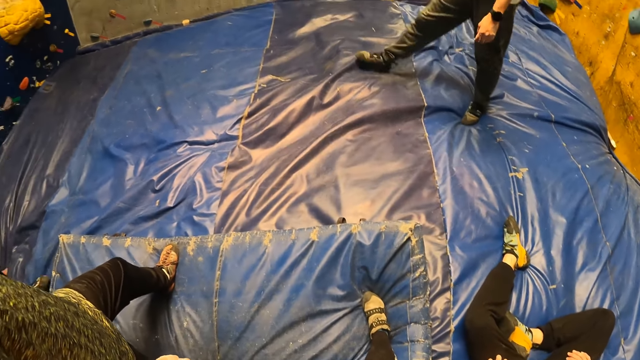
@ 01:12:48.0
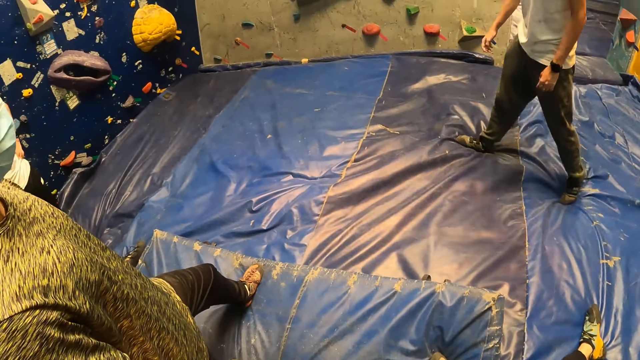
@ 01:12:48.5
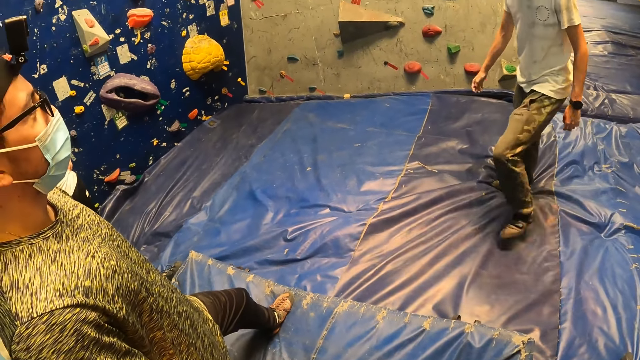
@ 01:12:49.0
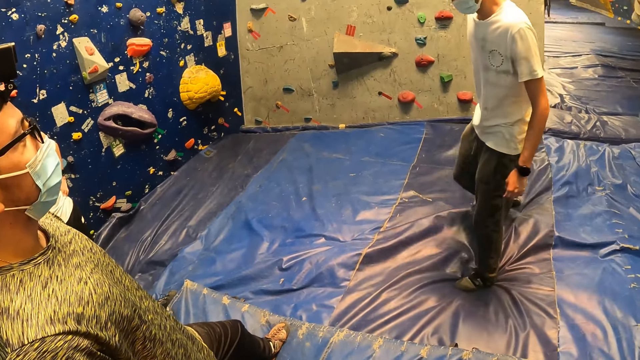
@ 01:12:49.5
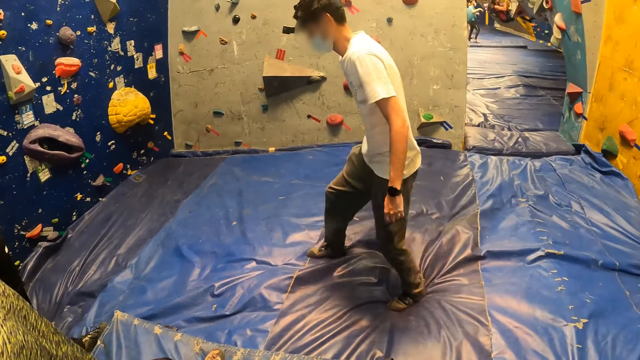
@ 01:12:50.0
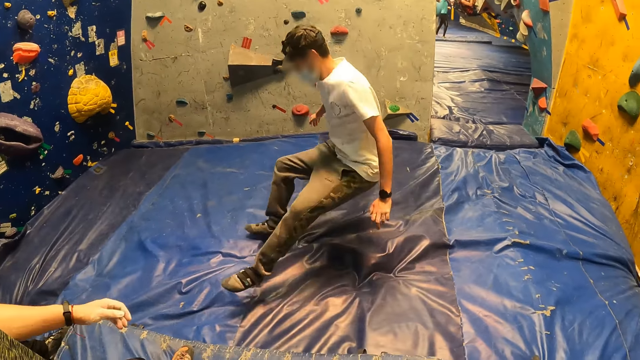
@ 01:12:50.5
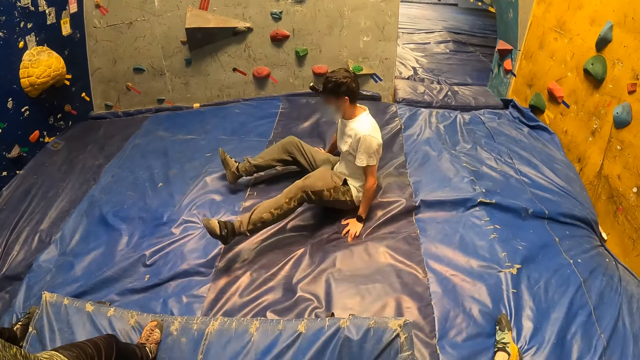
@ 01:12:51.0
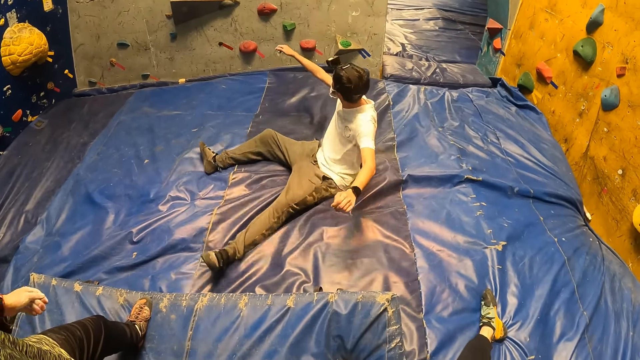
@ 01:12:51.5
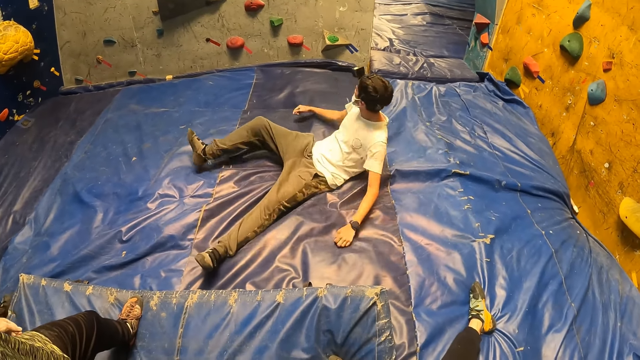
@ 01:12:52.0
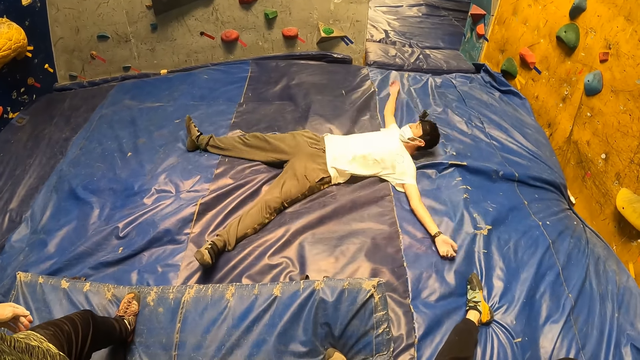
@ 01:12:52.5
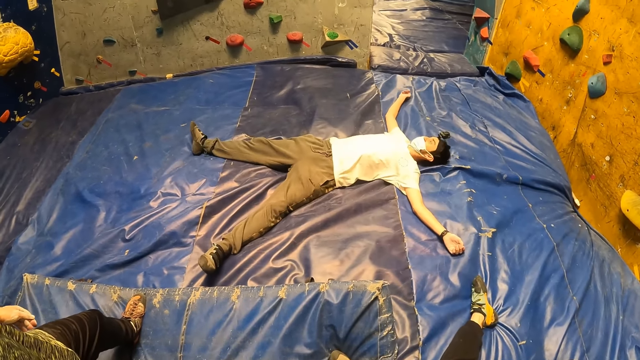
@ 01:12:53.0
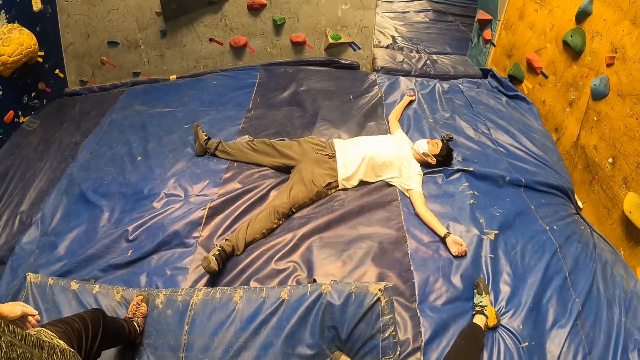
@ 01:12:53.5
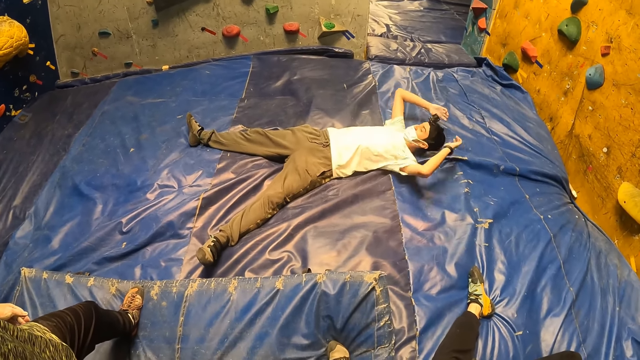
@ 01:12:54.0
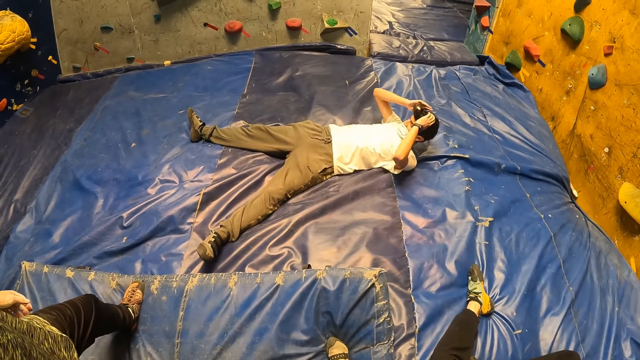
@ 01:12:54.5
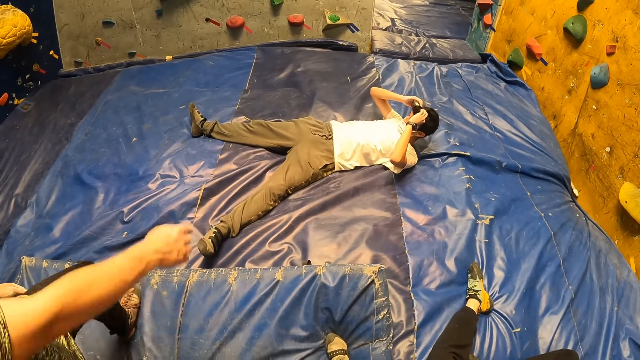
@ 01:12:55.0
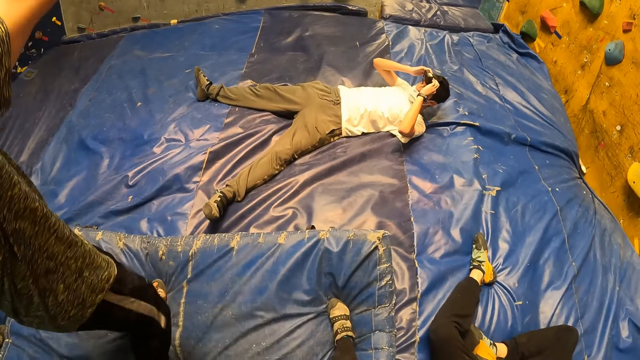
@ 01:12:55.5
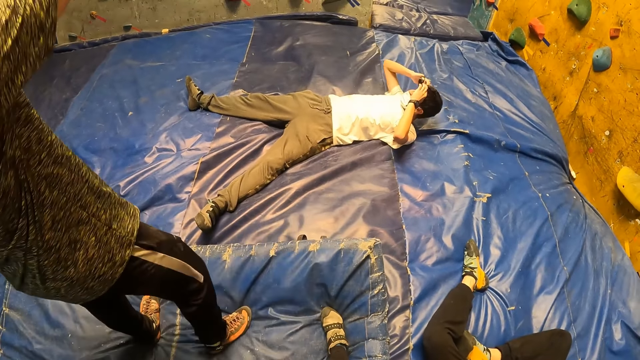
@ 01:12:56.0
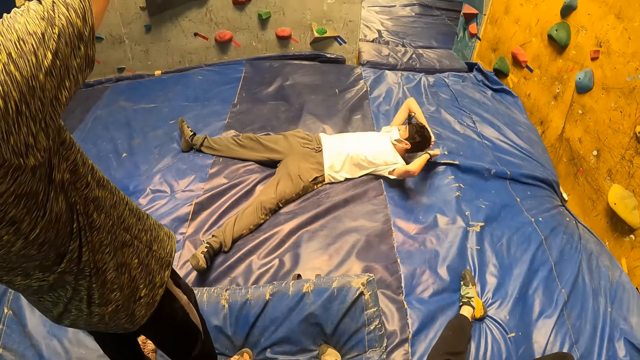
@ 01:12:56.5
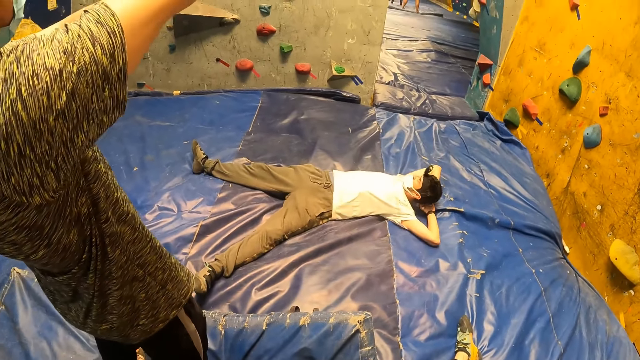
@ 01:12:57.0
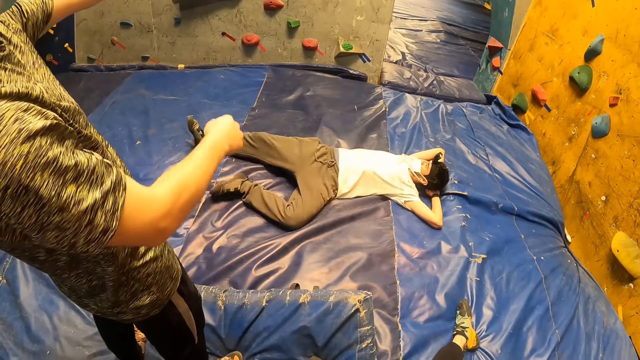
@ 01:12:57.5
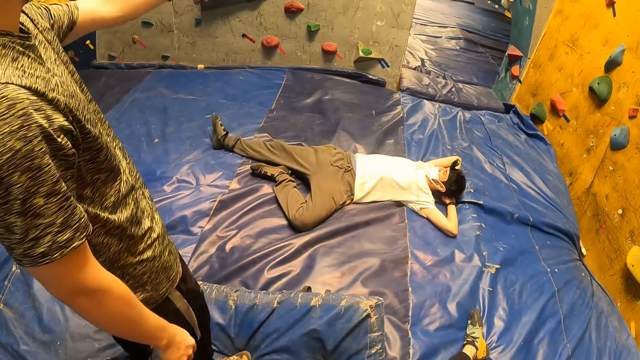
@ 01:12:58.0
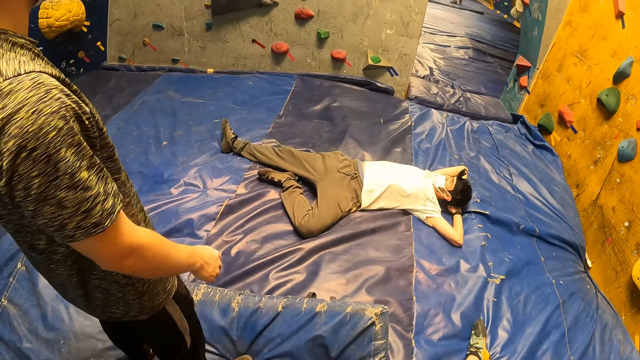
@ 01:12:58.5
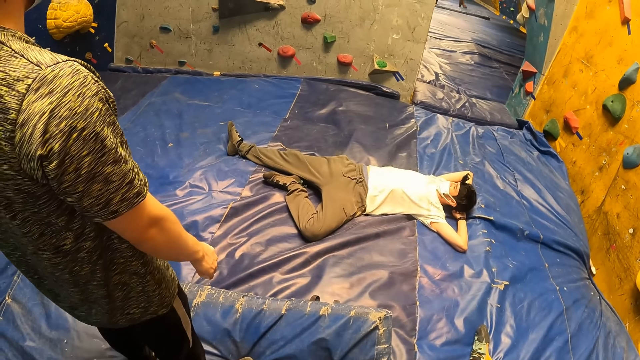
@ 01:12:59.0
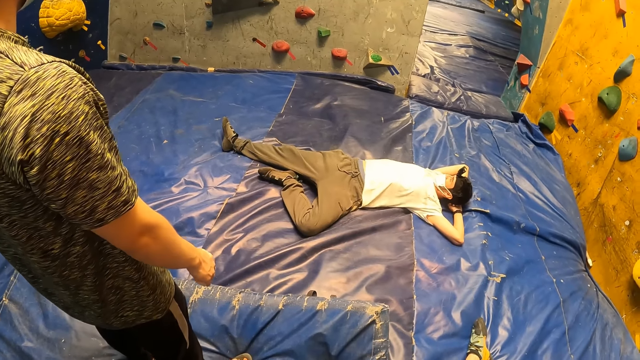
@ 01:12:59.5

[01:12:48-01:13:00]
The man adjusts a camera on his head with his hands. The camera wearer interacts with another man, the first man and a third man.

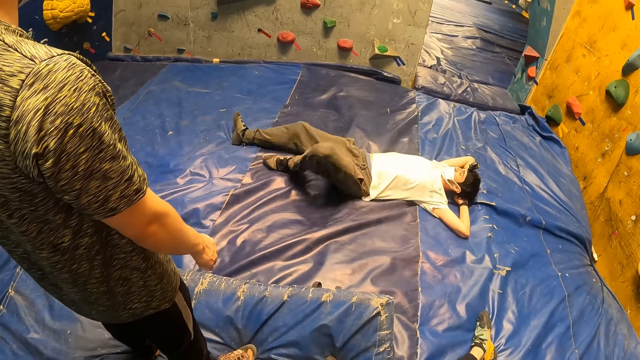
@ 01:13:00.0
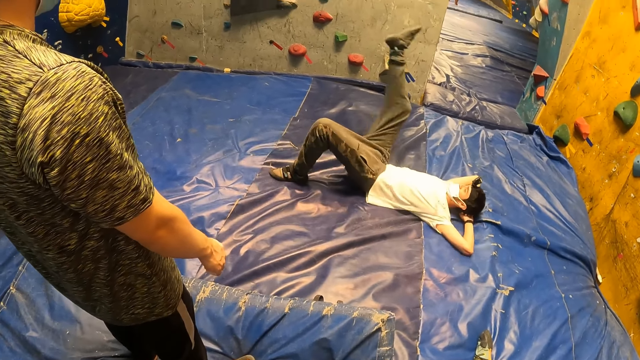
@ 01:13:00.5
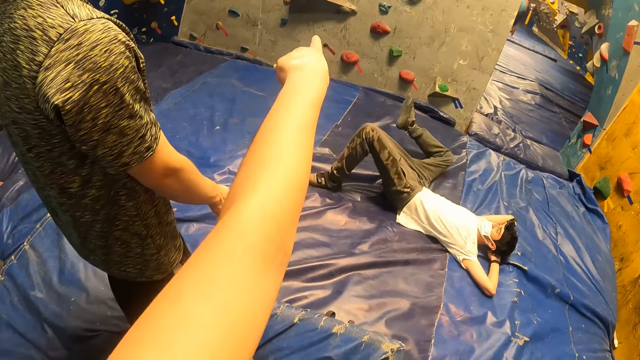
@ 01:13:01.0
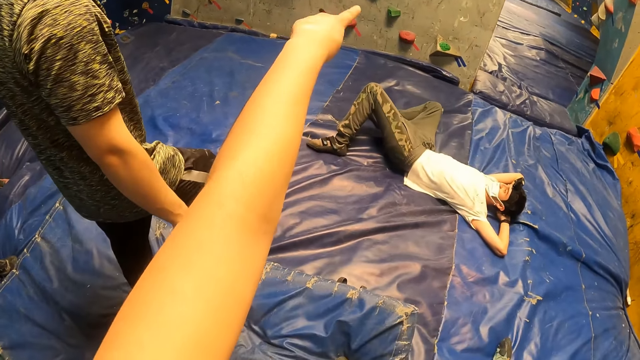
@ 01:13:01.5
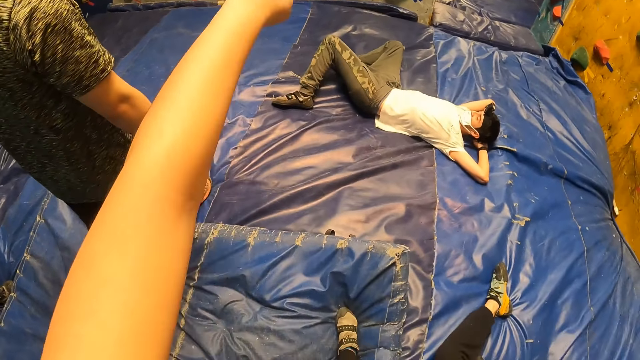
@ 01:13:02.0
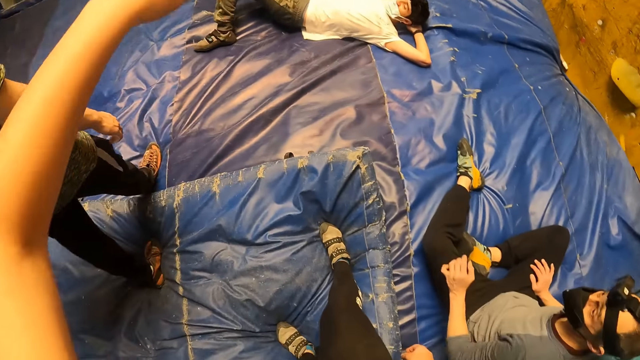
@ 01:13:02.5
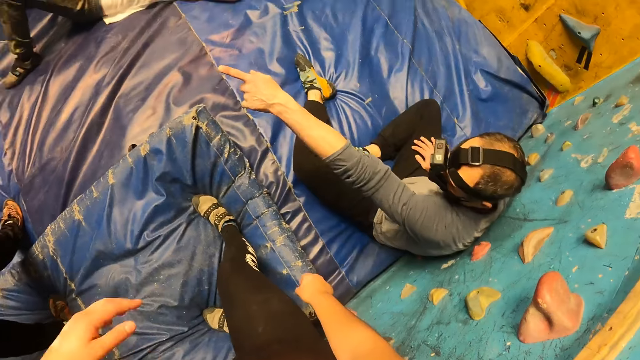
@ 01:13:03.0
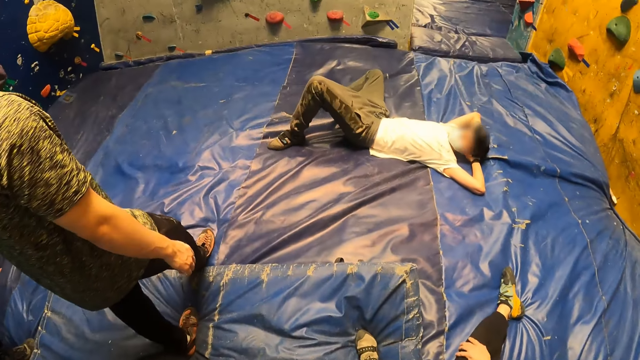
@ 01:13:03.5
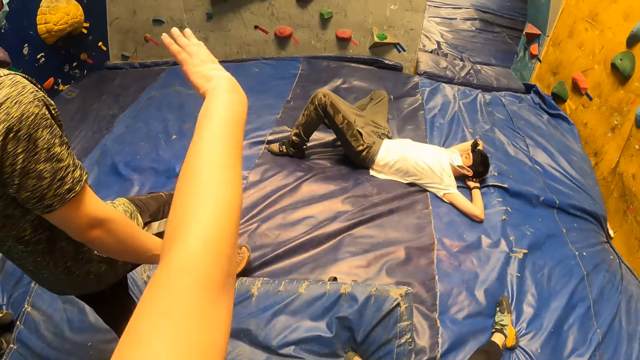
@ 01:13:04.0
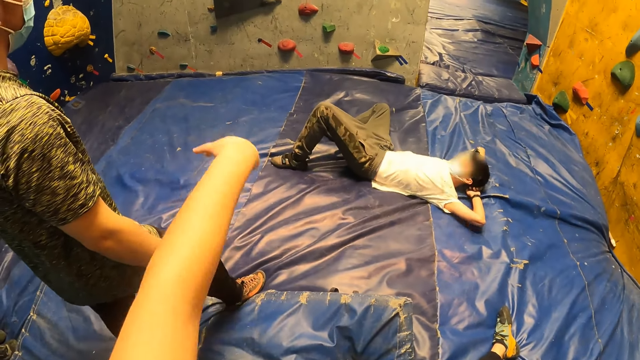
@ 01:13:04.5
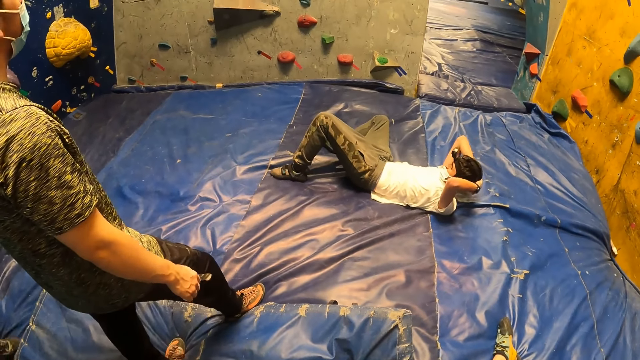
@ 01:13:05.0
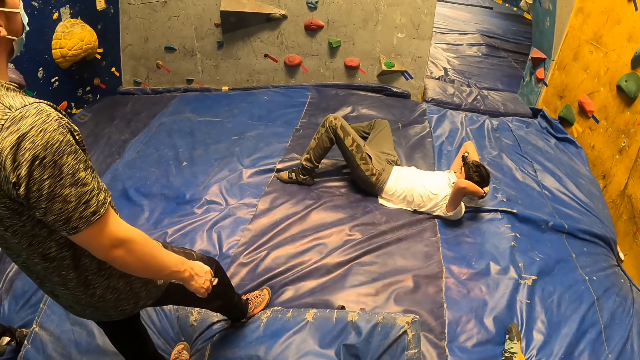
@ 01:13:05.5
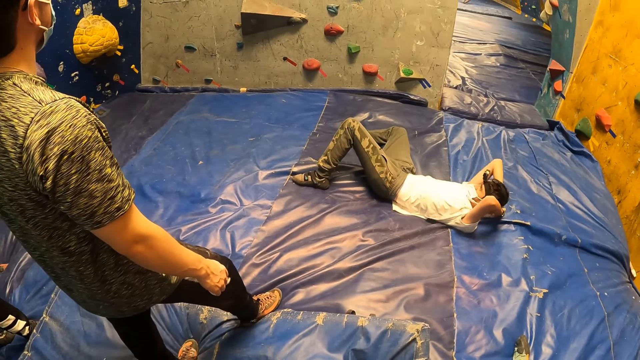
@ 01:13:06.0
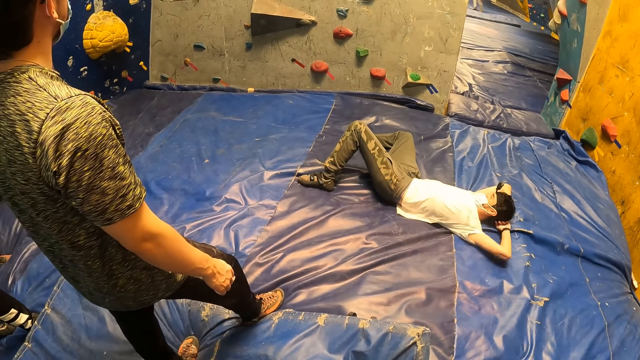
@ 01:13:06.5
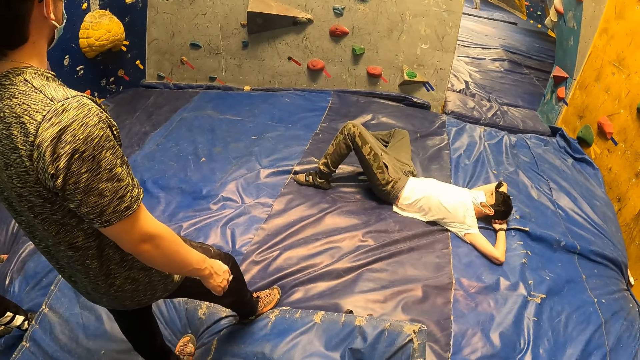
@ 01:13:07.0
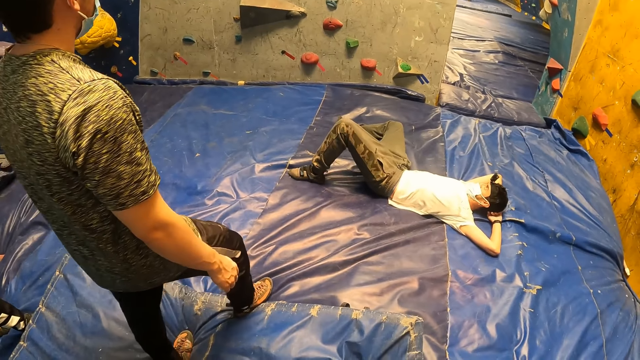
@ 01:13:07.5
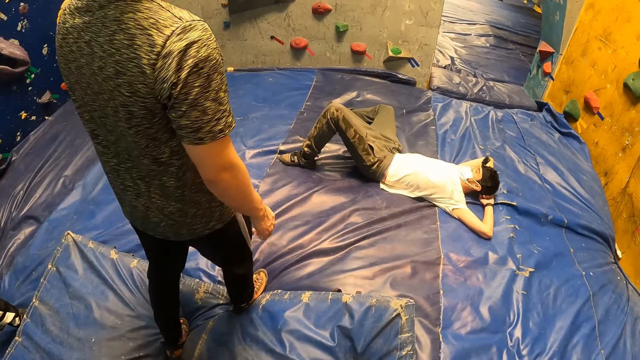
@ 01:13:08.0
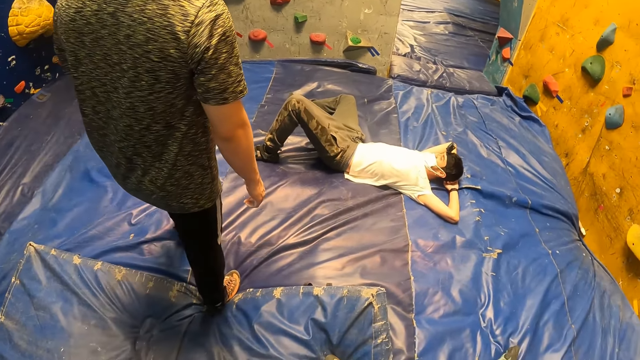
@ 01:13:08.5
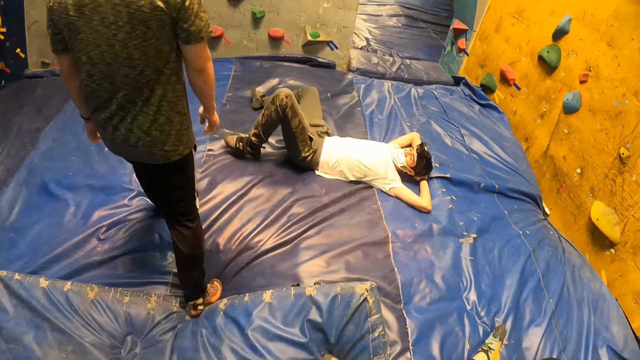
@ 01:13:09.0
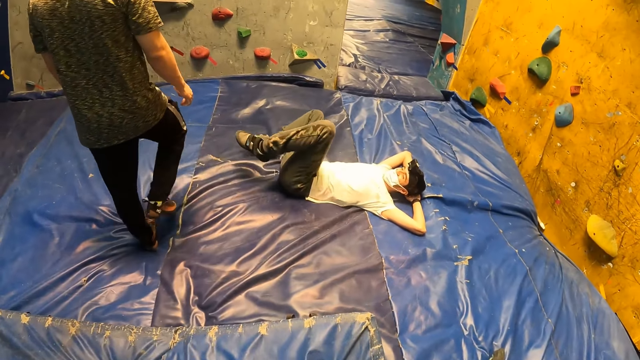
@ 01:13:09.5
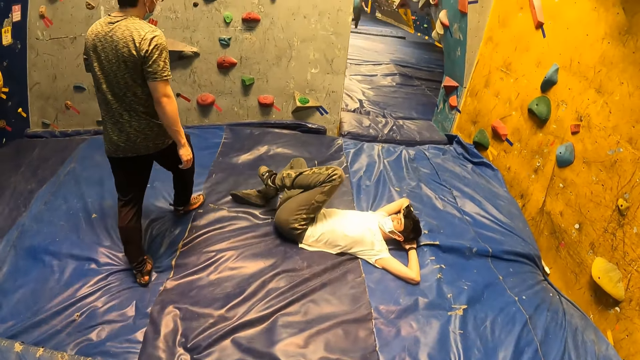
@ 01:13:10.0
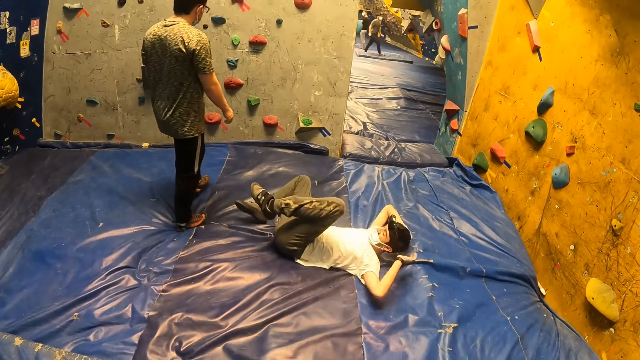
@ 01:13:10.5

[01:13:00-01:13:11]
The camera wearer dialogues with a person.
